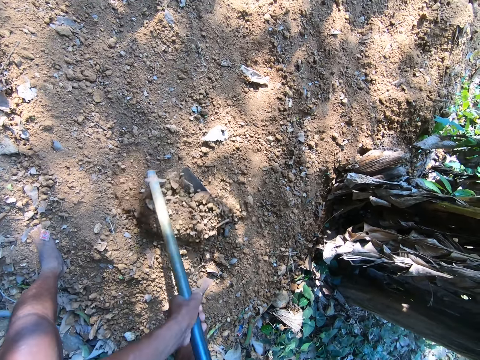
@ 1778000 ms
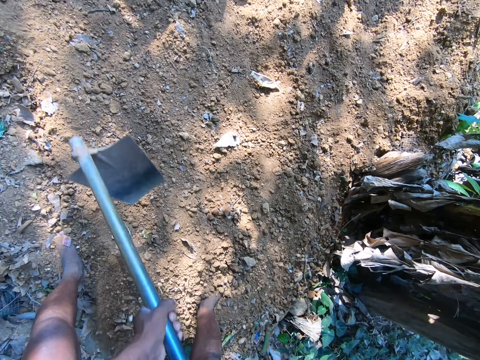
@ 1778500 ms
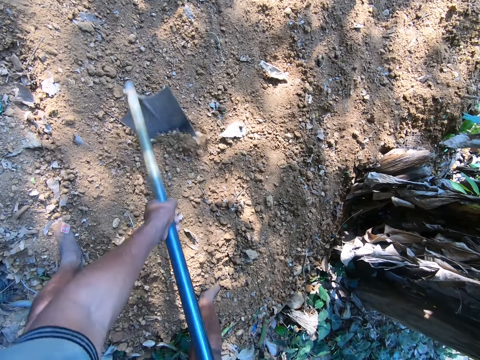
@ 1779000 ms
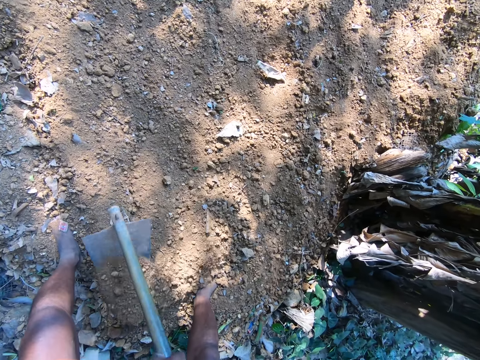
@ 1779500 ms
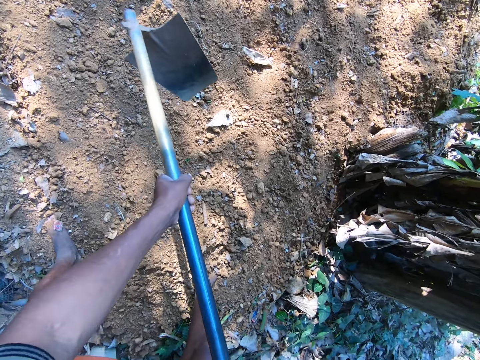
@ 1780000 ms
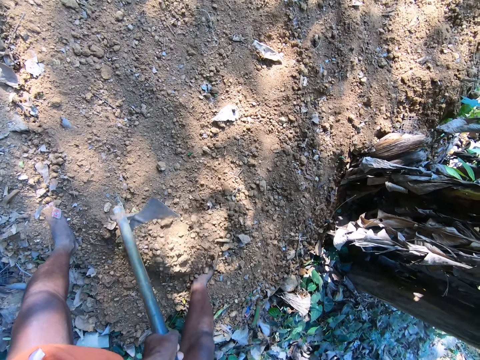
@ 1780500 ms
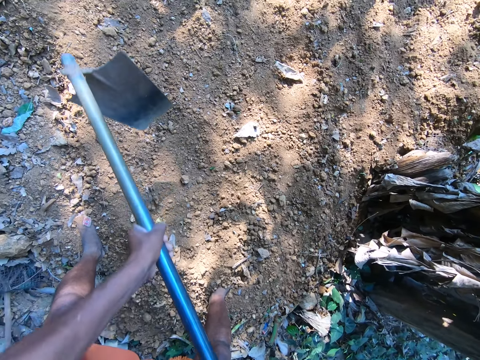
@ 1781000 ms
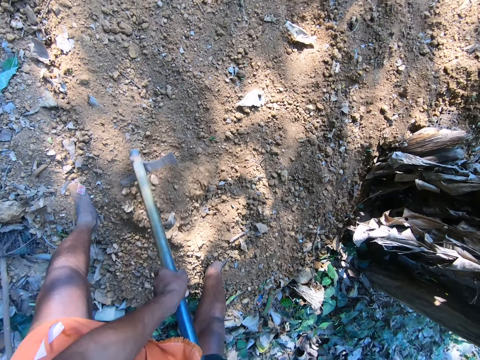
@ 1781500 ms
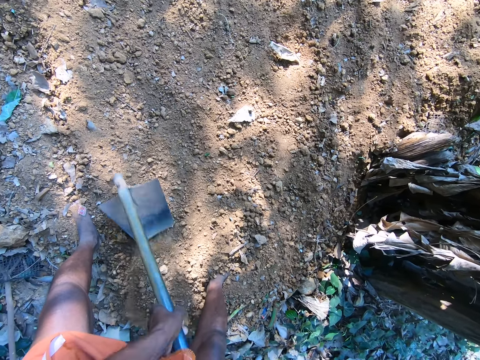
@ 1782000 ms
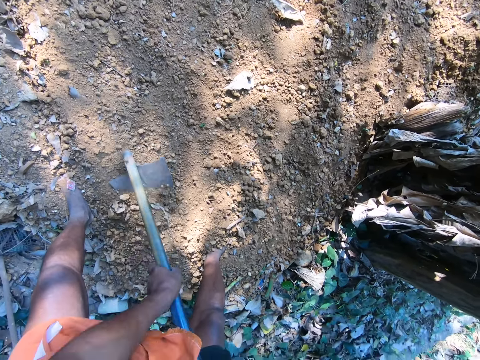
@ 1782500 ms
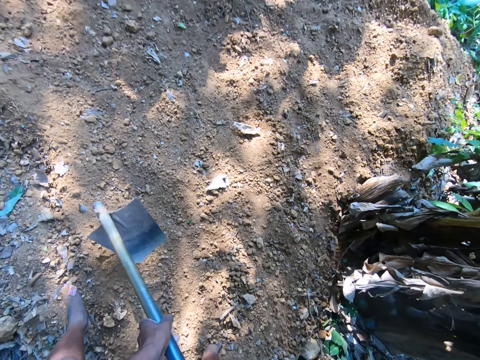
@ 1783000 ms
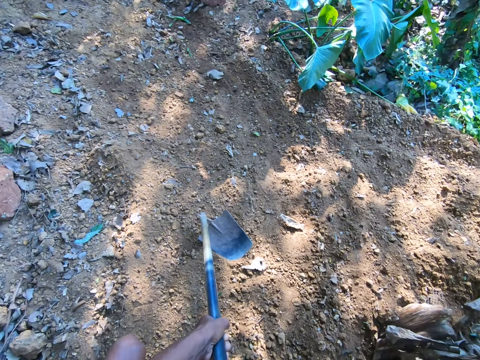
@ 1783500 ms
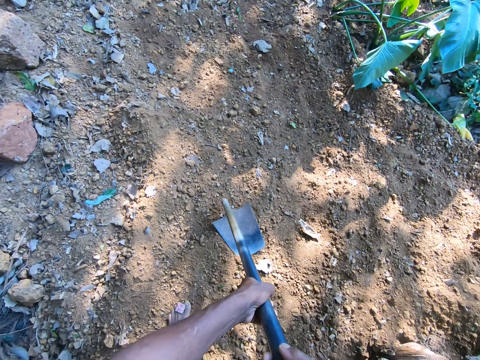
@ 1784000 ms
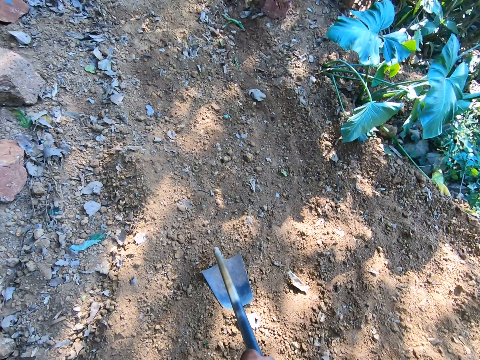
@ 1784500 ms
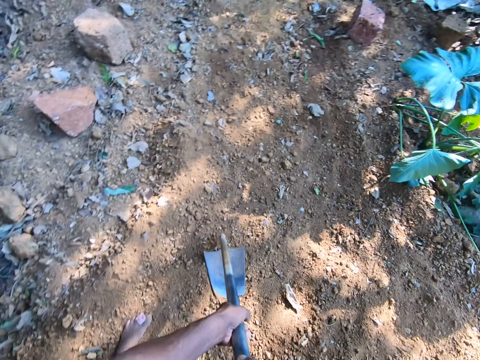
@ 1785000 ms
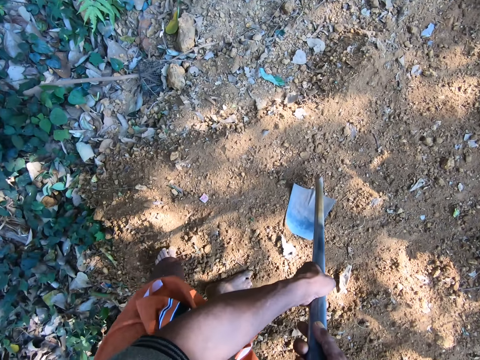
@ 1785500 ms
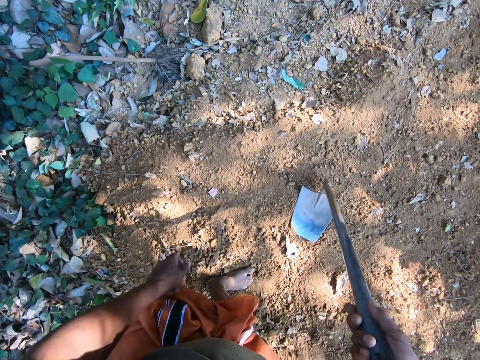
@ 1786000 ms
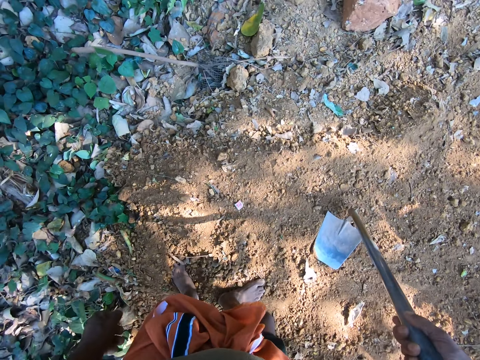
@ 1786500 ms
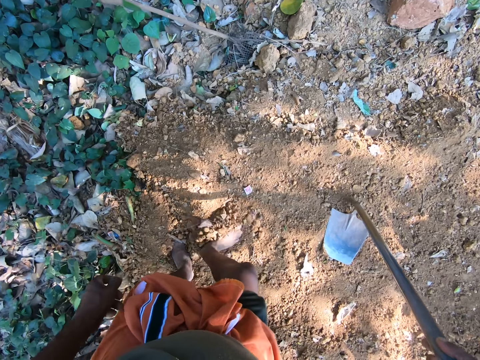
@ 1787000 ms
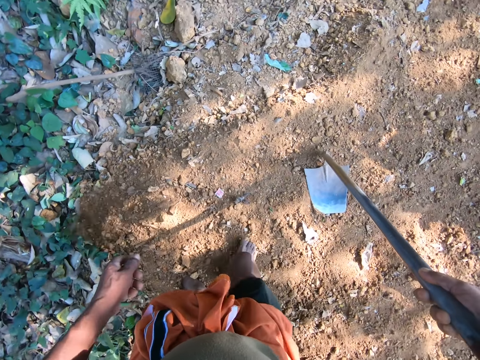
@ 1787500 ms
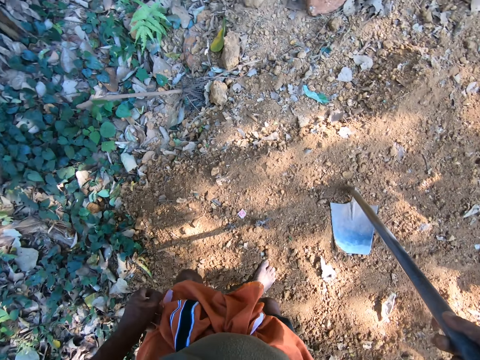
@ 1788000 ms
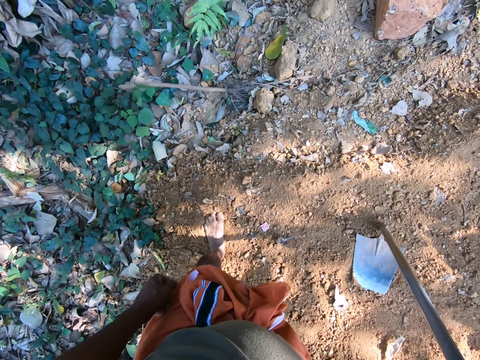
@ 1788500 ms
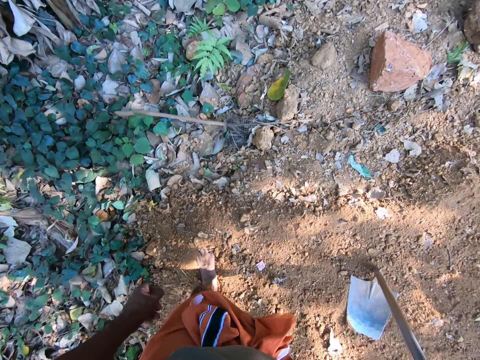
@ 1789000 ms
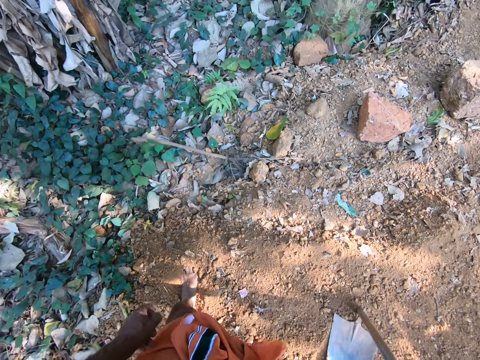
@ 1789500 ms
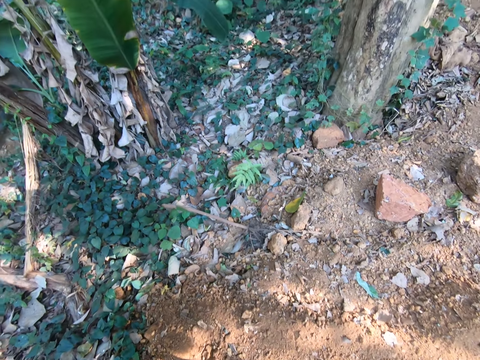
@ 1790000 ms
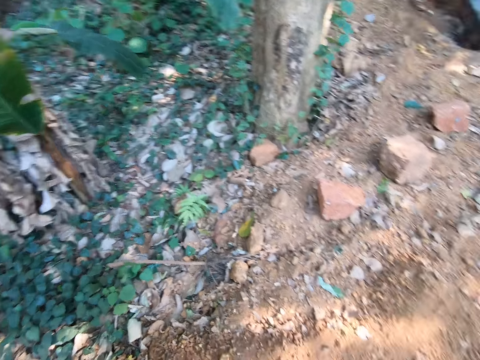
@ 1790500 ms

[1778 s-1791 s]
The camera wearer stares at the ground. He moves sand on the ground with his right foot.

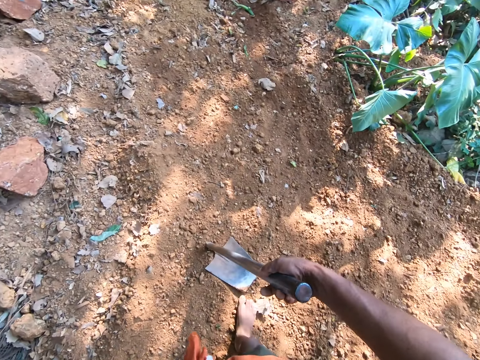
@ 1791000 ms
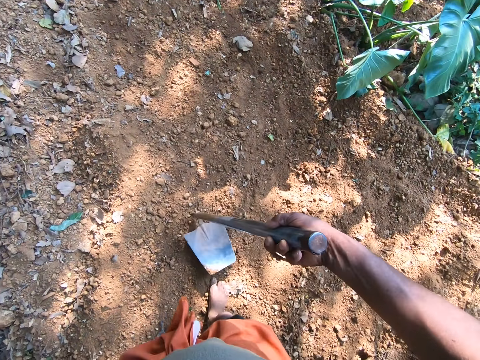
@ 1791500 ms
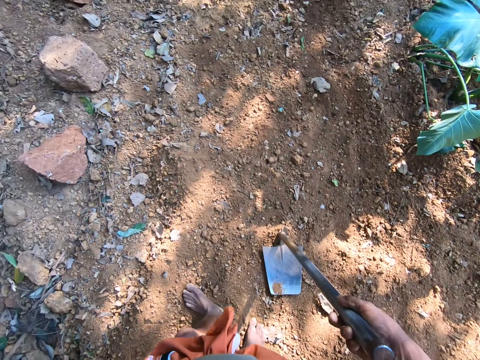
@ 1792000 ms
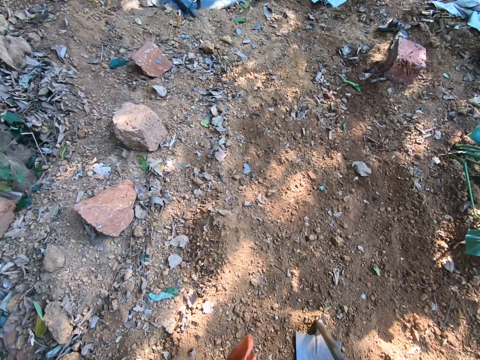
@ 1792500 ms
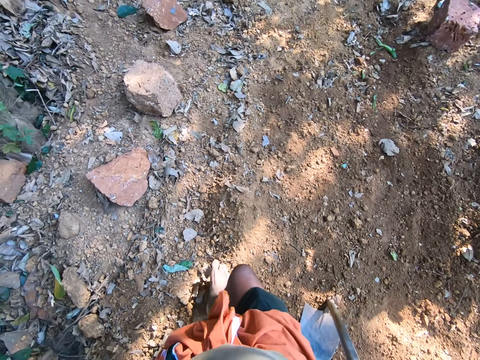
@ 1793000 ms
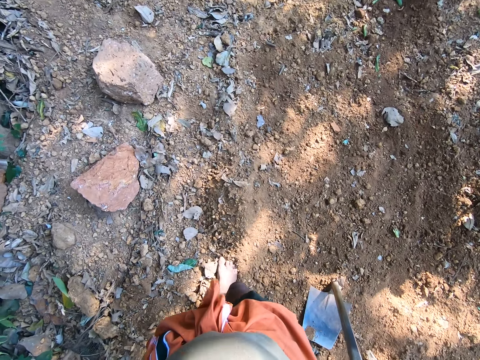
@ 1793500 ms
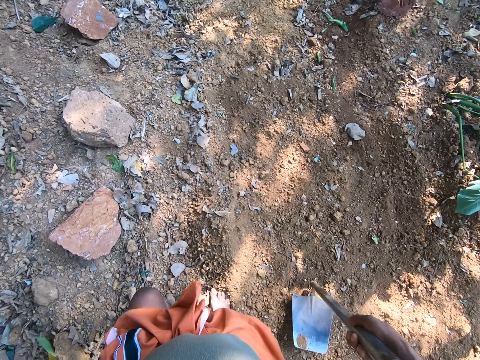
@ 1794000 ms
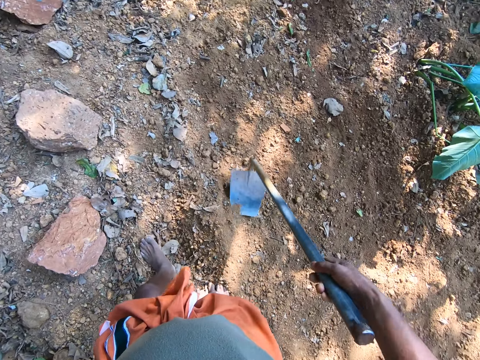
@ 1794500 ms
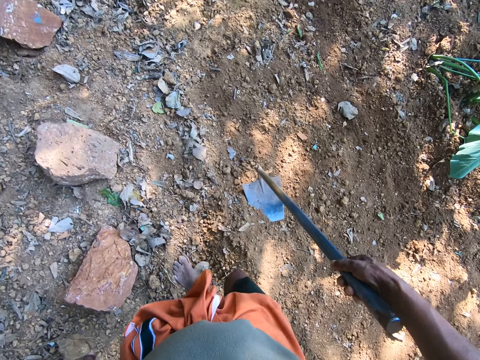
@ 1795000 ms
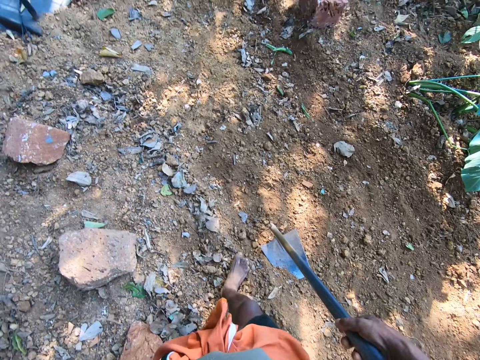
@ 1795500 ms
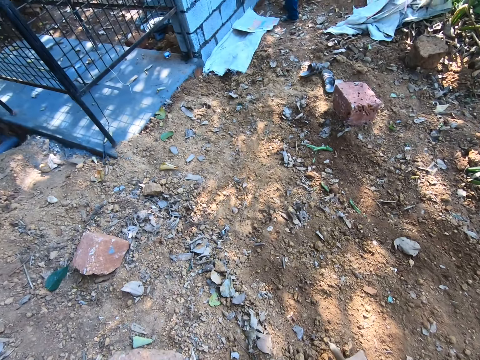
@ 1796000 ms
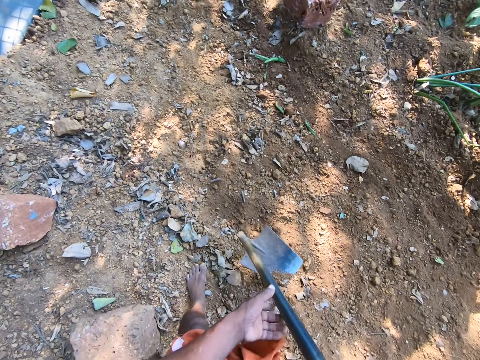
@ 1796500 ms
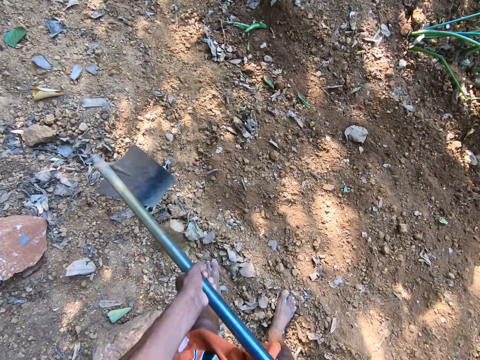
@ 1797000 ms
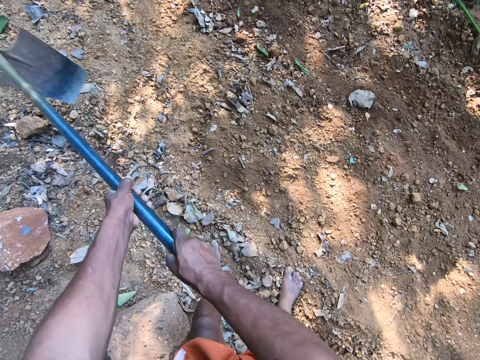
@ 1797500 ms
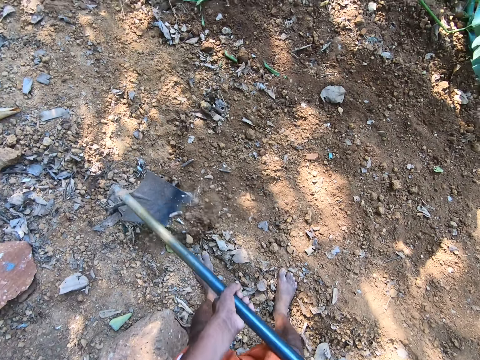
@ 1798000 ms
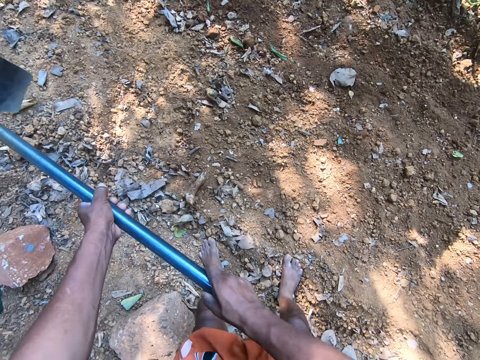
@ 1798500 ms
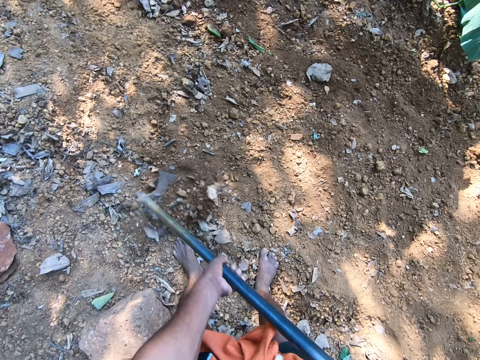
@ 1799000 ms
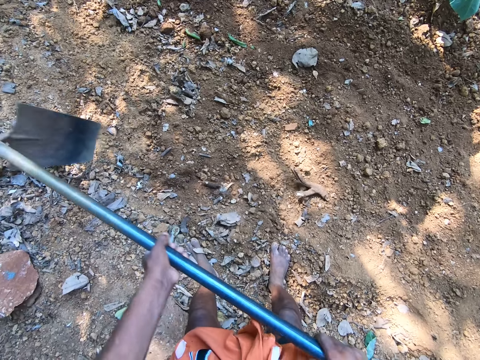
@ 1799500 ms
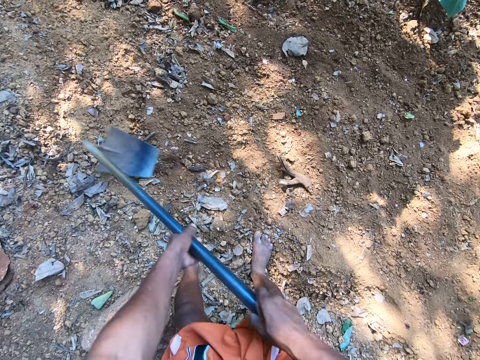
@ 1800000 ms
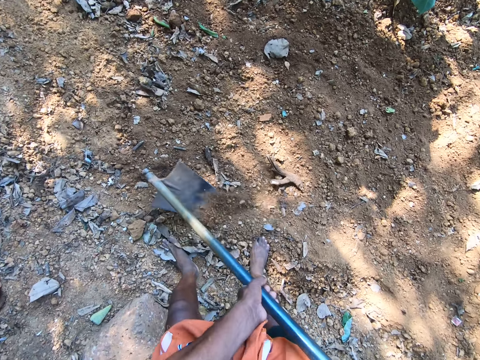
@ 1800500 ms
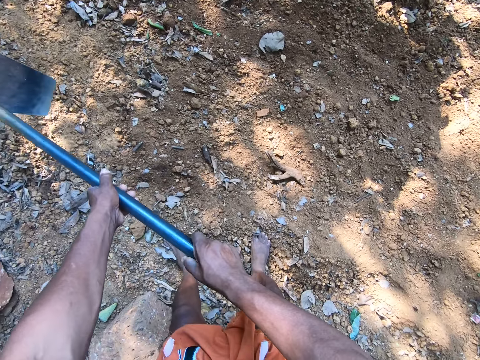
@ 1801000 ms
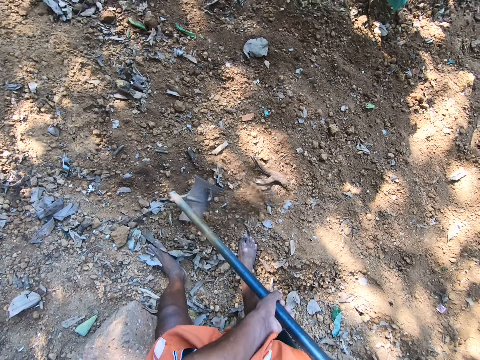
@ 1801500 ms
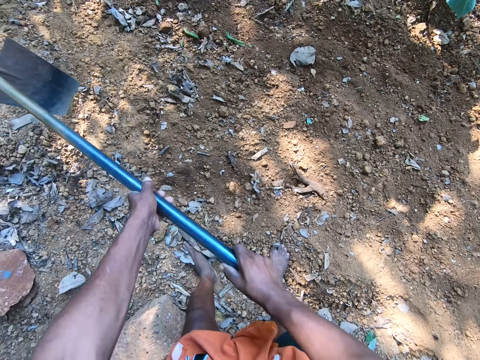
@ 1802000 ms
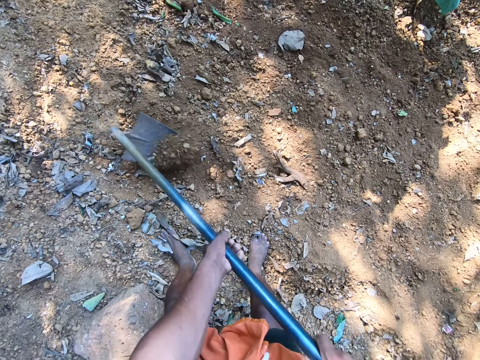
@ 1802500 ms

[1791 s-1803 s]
The camera wearer walks in the compound. They hold the hoe with both hands. They gather sand on the ground with the hoe in both hands. They dig the soil using the hoe.

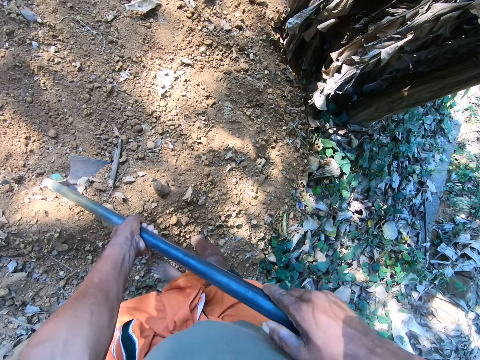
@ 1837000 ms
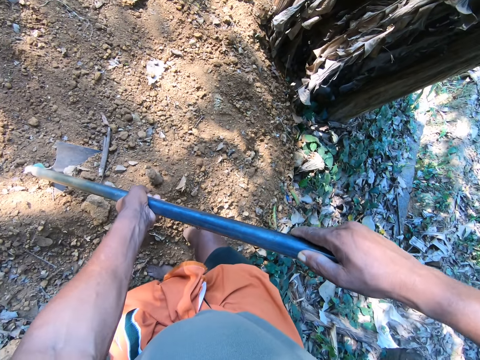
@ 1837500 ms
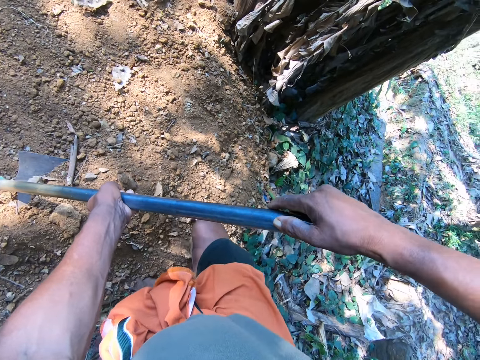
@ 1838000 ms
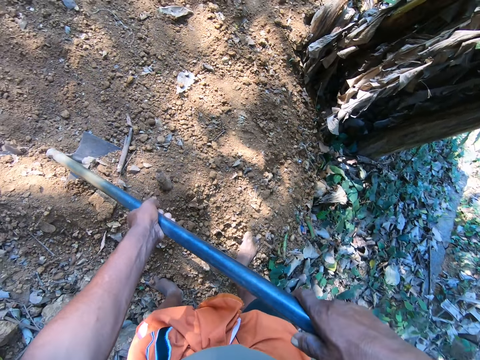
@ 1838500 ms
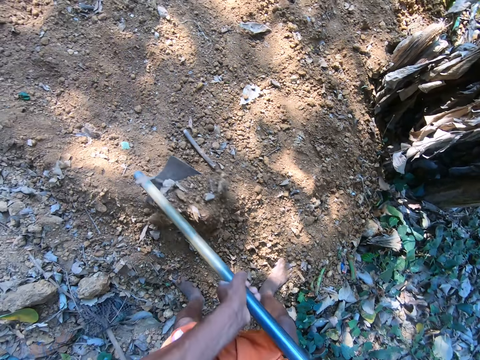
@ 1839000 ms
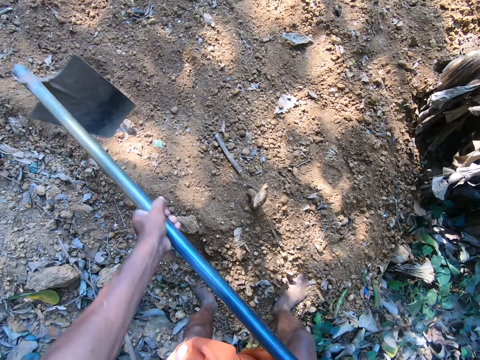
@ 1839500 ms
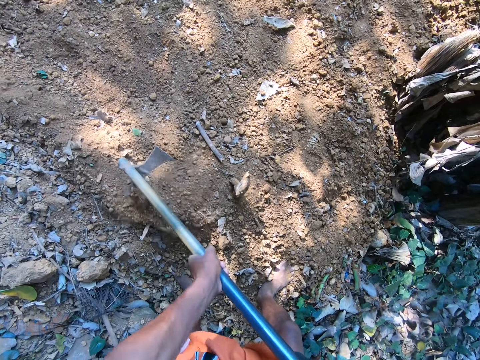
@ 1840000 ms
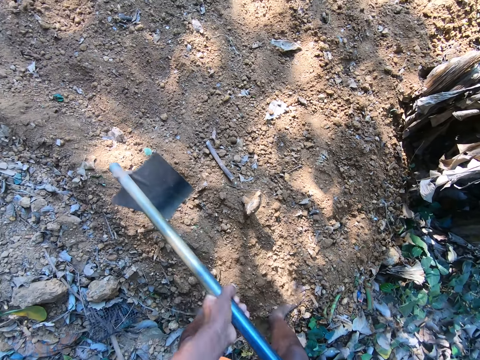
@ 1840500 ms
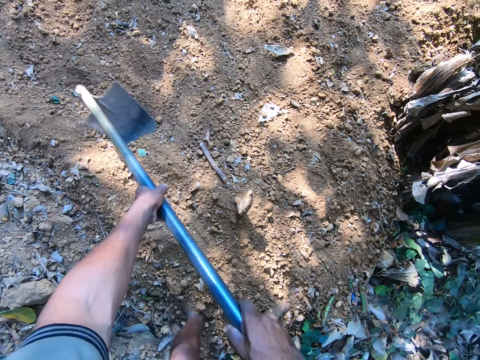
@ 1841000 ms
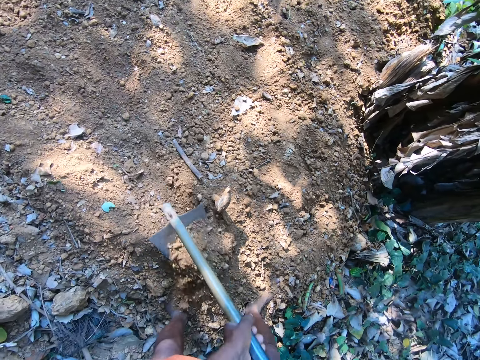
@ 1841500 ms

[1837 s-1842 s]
The camera wearer stares at the ground. They dig the soil using a hoe.
